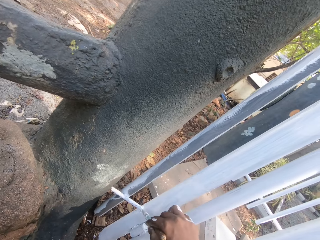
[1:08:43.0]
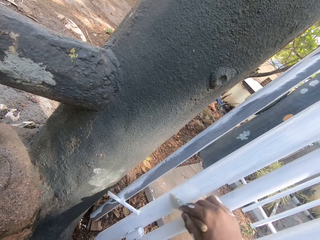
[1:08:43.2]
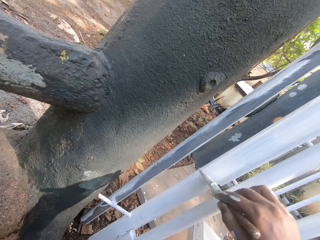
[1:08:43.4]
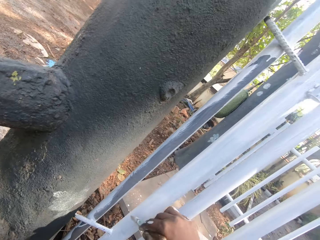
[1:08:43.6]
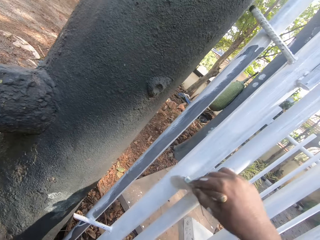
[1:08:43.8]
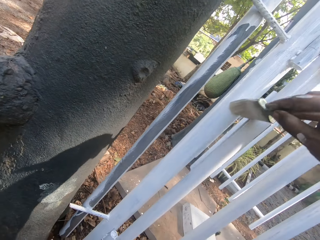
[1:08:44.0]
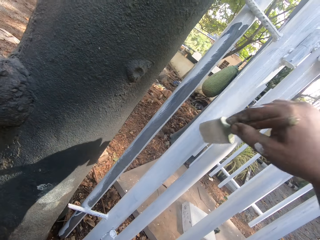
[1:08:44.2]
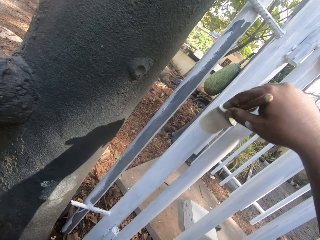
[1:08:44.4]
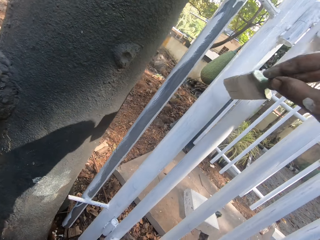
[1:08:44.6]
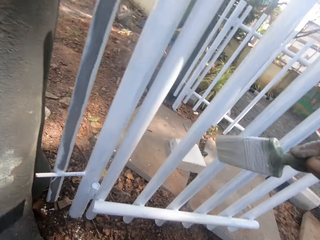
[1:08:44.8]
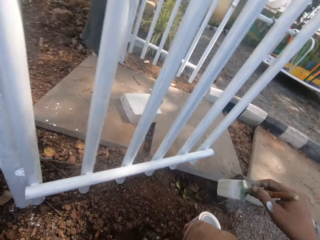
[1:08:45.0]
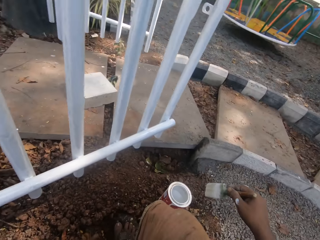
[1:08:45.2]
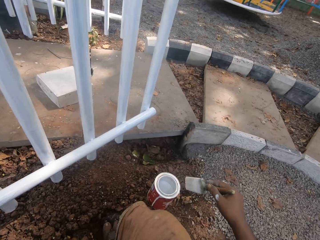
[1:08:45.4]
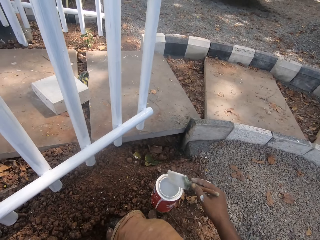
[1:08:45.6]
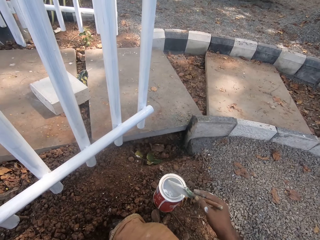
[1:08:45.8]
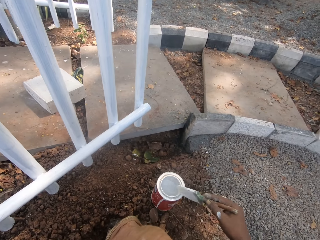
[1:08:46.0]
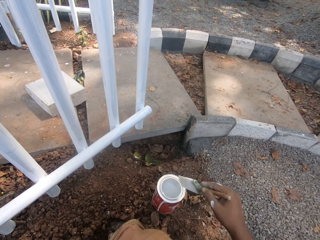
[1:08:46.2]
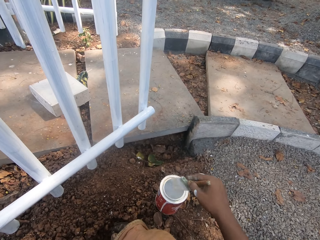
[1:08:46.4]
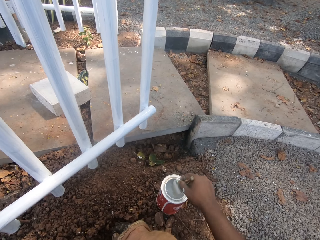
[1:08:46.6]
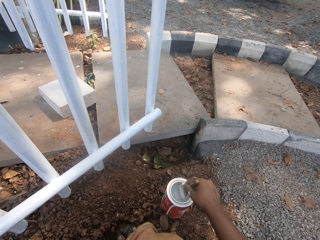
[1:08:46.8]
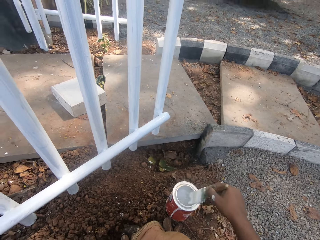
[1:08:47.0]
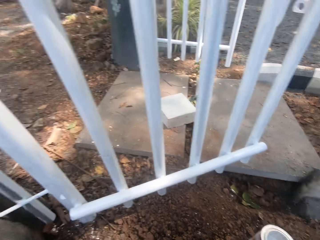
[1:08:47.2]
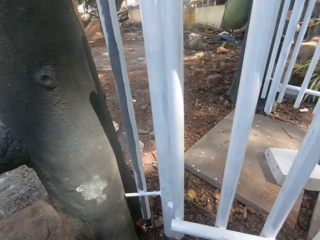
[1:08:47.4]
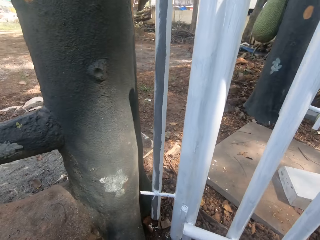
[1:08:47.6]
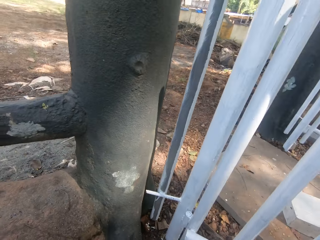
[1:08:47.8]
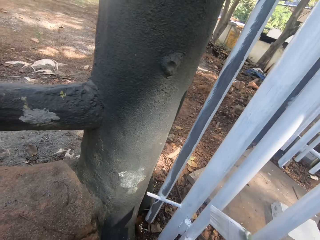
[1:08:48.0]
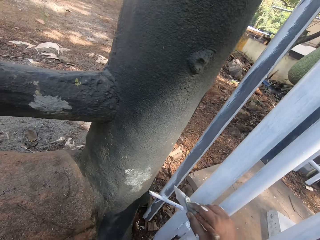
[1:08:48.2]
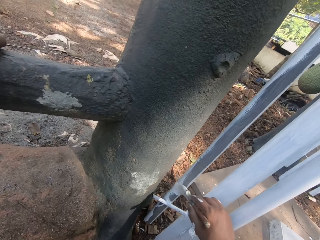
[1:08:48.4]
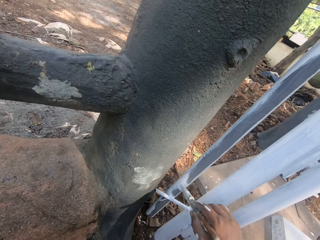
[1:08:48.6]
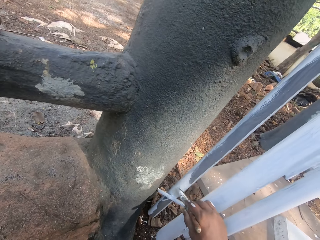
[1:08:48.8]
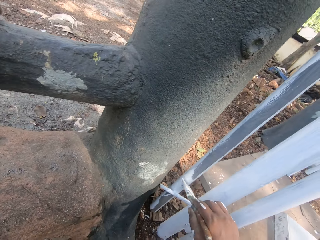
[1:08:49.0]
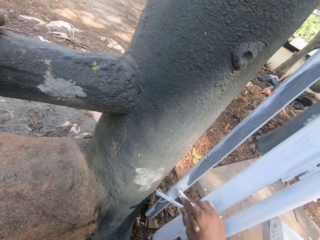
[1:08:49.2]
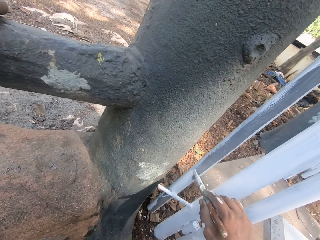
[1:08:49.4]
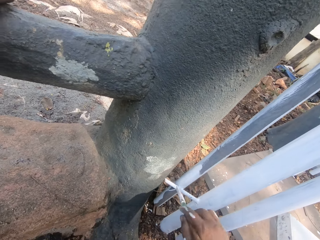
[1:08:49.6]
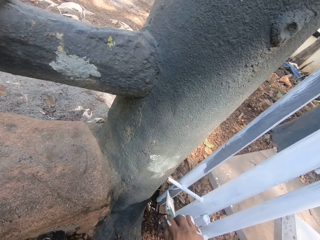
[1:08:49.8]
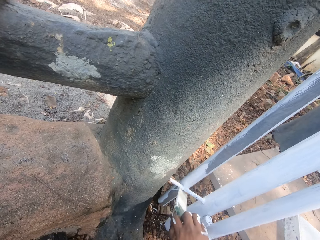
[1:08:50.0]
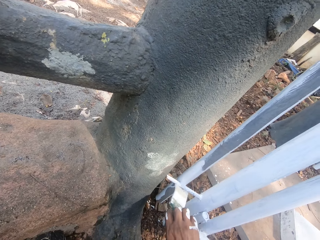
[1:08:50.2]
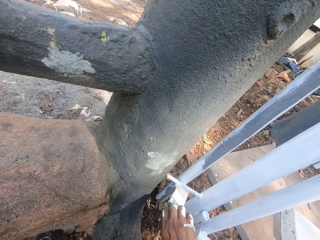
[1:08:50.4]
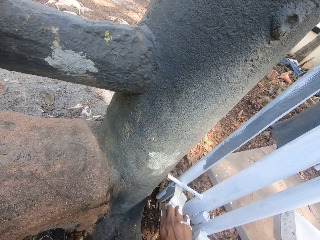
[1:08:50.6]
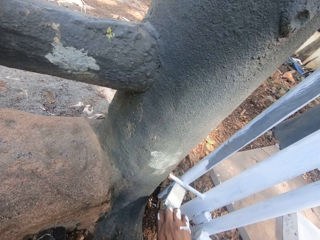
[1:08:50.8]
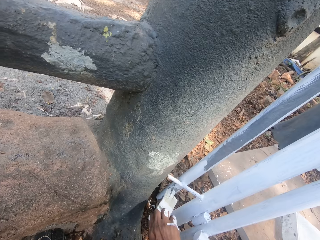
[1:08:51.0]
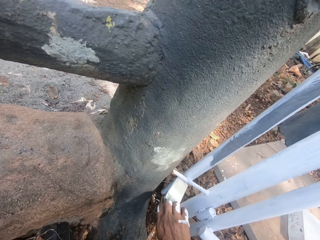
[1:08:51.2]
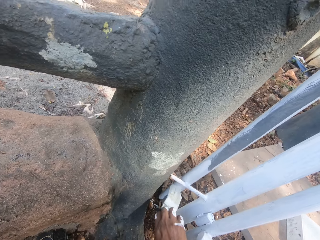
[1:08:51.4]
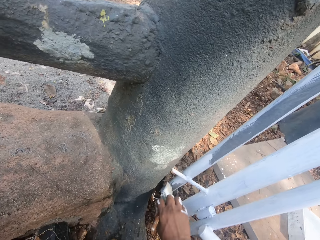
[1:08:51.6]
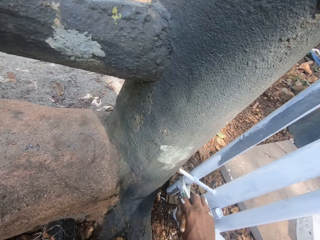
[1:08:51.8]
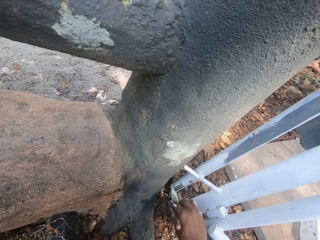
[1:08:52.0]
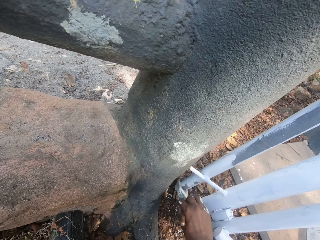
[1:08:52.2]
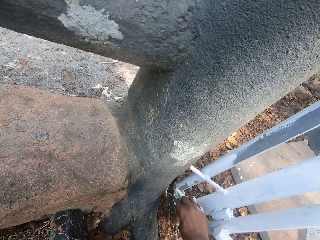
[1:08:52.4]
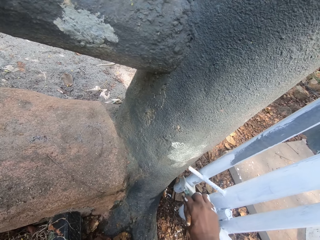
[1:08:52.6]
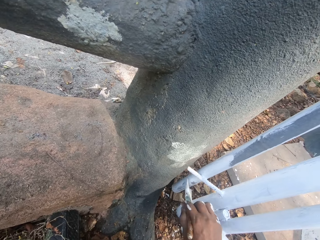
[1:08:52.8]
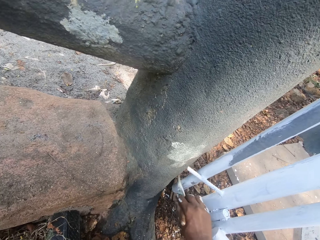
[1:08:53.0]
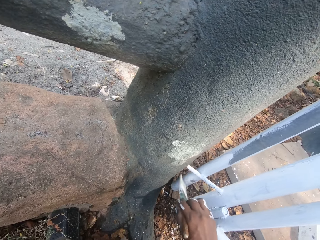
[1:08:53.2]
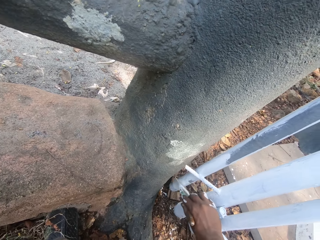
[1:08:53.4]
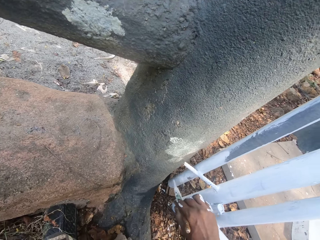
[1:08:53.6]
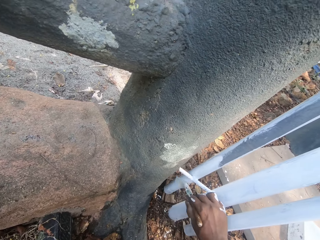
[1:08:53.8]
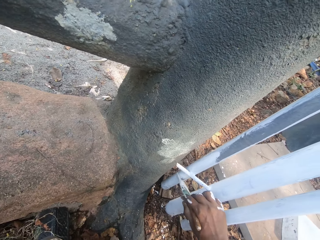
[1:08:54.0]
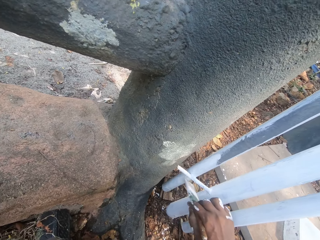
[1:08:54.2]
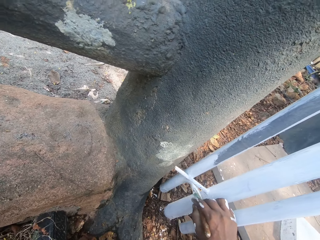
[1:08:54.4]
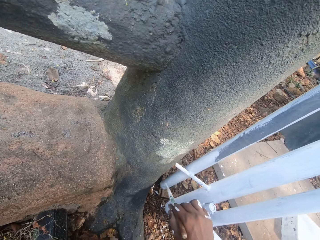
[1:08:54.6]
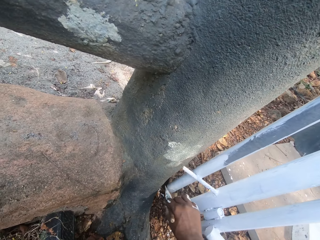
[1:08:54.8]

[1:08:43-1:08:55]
The camera wearer rubs the paint brush on the edge of the container. They dip the paint brush in the container. They look around. They paint the metal rail.

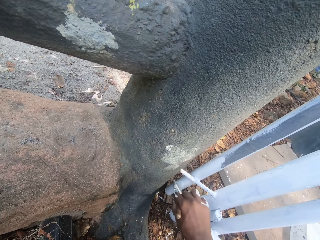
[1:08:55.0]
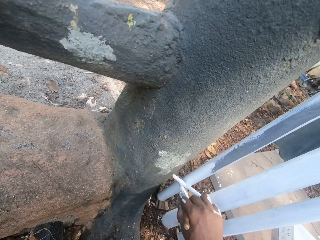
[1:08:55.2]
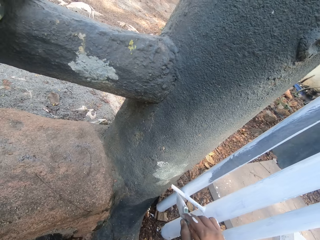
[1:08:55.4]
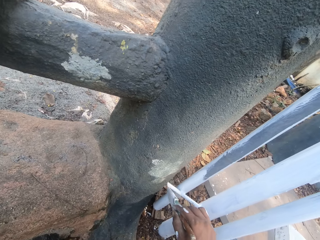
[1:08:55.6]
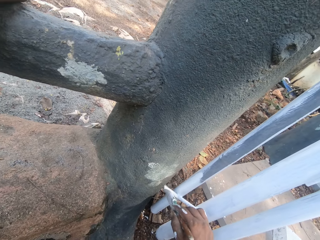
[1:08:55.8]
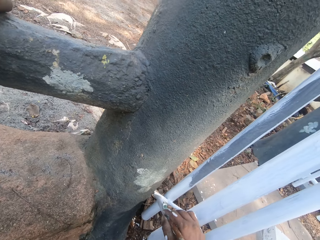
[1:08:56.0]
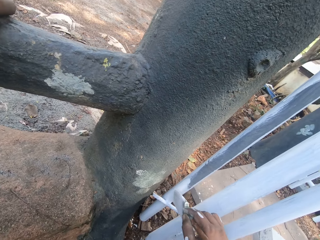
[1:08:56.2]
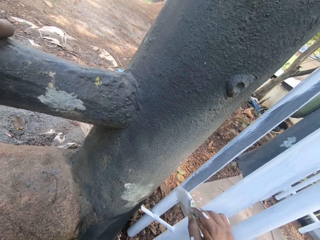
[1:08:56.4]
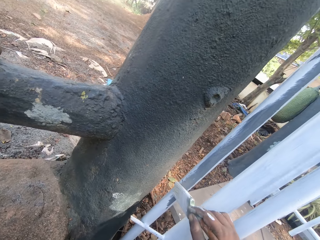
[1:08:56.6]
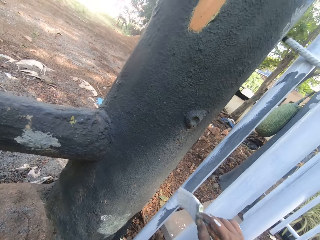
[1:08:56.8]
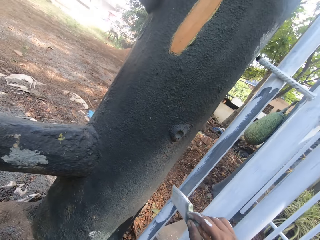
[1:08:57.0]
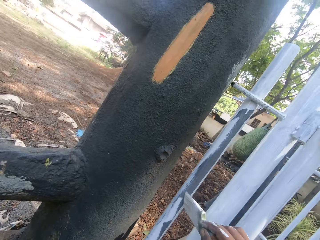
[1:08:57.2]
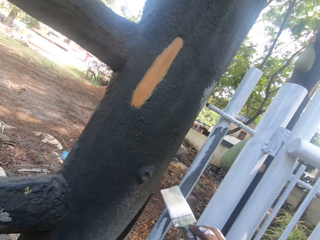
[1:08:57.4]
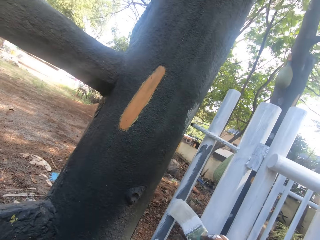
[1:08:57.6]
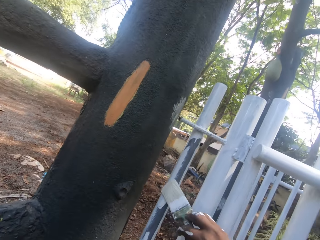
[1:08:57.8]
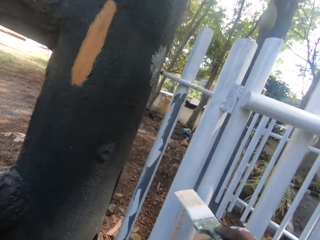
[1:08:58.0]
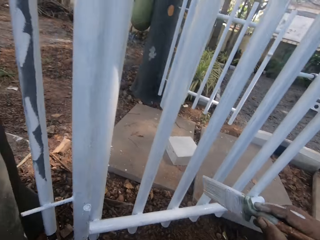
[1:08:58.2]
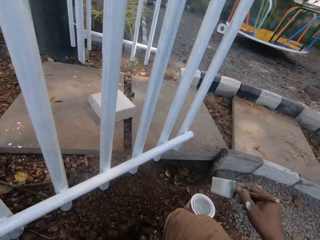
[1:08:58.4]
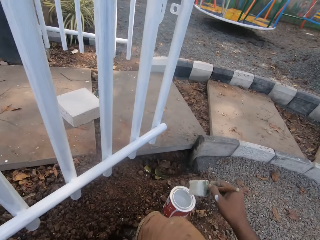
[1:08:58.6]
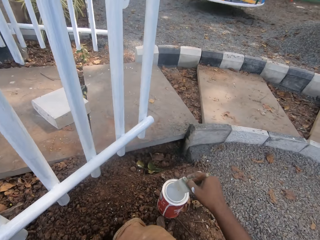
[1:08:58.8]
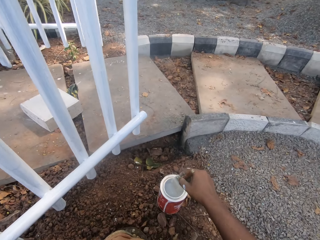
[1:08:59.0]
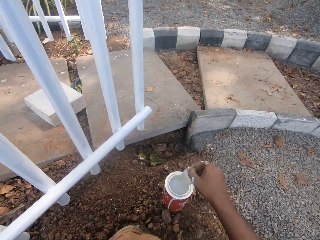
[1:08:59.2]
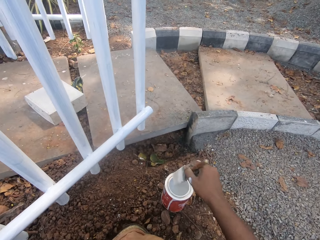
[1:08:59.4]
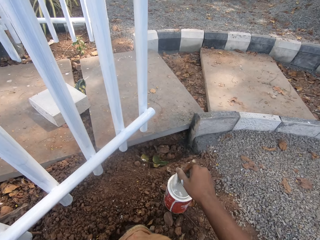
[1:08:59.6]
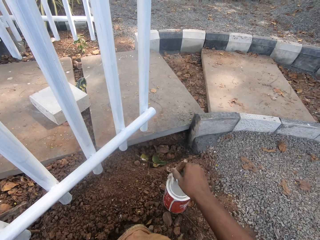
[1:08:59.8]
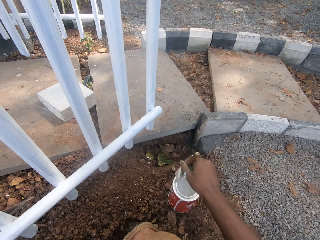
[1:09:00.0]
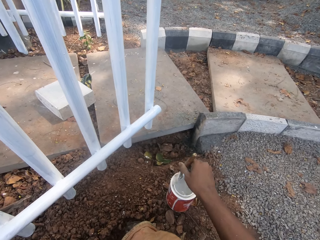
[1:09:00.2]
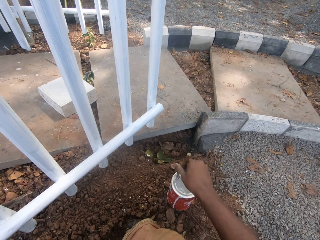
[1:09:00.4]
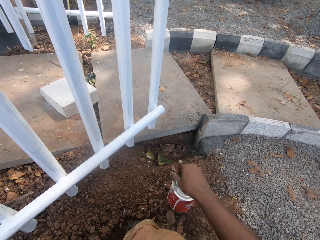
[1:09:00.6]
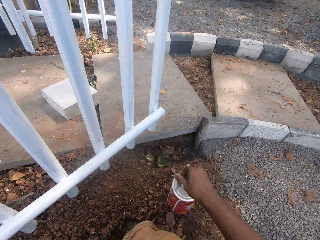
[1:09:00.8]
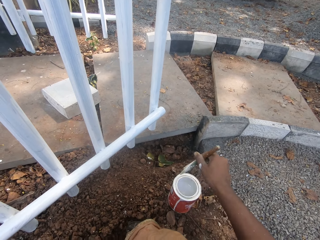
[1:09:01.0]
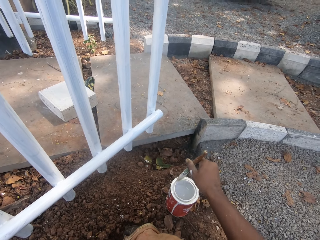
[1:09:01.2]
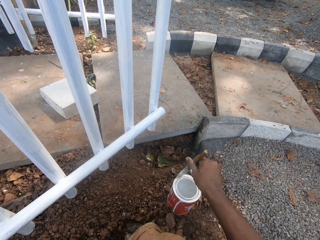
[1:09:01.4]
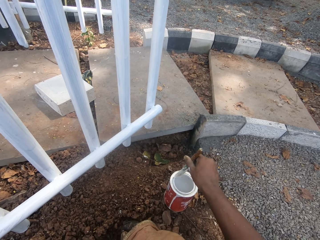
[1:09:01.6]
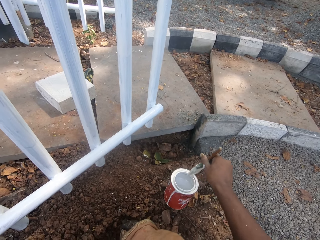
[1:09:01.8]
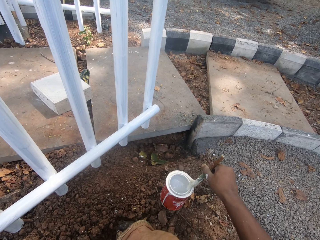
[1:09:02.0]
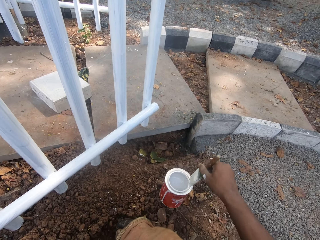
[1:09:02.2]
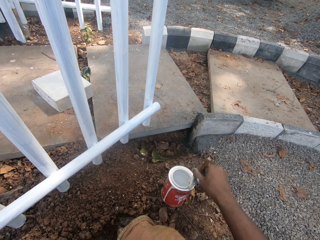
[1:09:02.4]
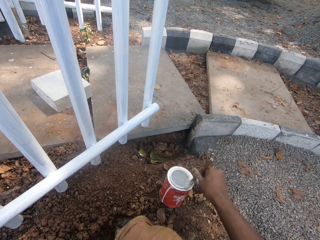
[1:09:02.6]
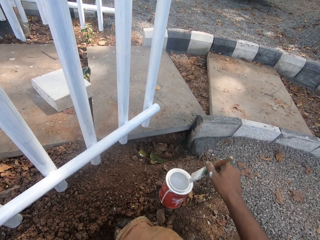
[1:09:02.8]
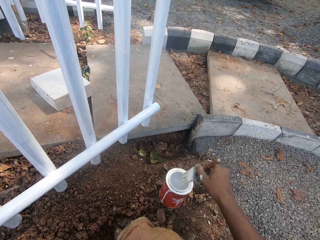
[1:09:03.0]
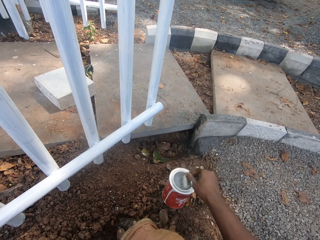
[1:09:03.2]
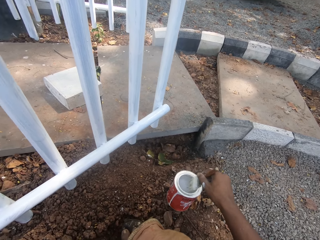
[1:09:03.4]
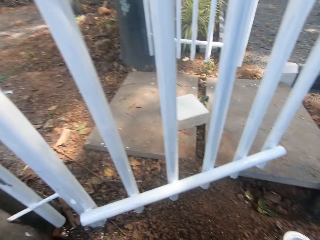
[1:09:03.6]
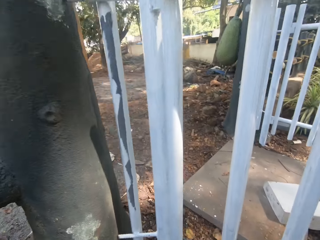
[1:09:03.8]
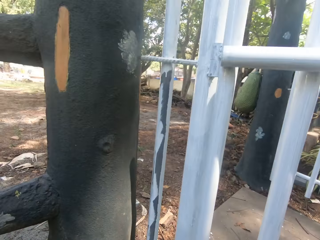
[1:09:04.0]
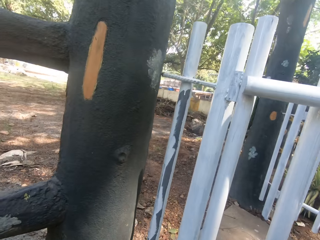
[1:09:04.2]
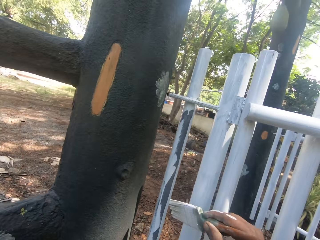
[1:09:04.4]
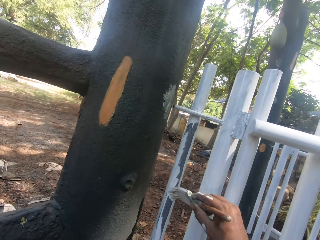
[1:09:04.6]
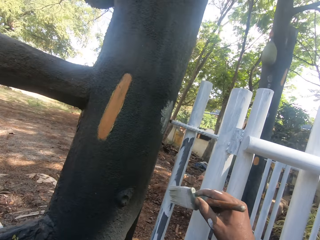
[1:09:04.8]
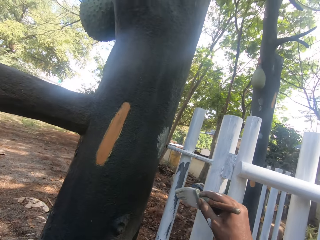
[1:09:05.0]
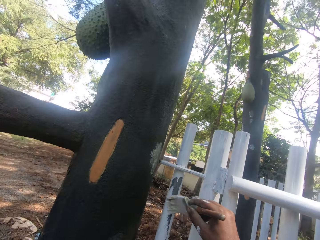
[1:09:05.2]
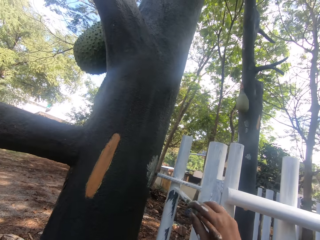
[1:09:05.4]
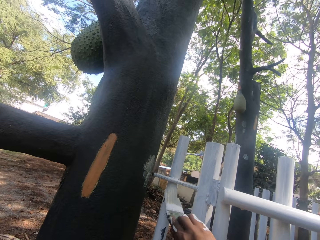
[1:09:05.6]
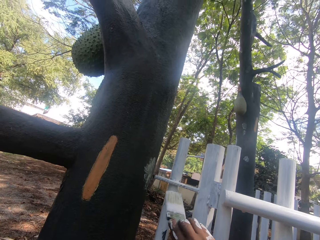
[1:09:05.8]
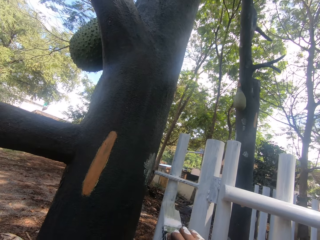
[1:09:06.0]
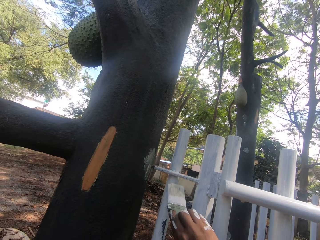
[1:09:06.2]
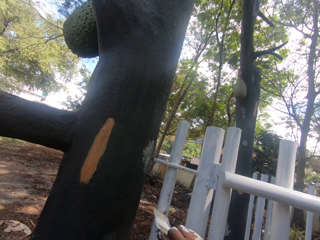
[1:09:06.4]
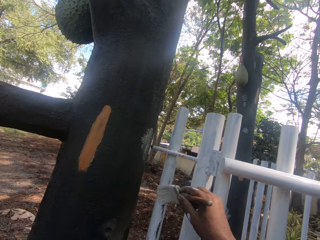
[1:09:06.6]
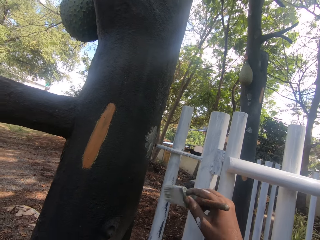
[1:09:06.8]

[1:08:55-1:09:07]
The camera wearer rubs the paint brush on the edge of the container. They dip the paint brush in the container. They look around. They paint the metal rail.
